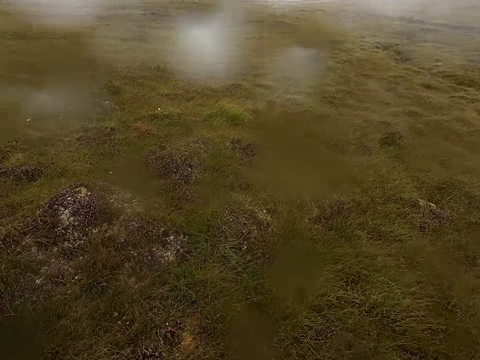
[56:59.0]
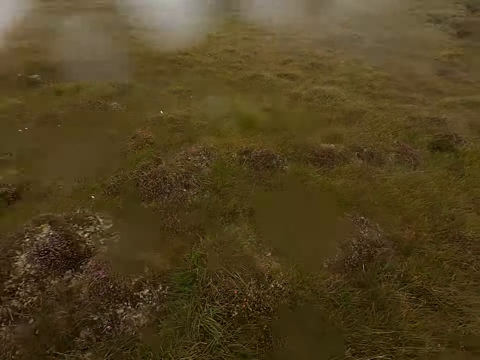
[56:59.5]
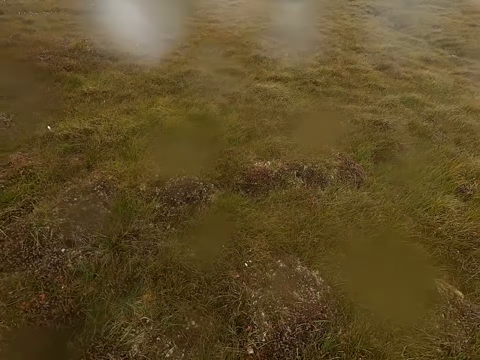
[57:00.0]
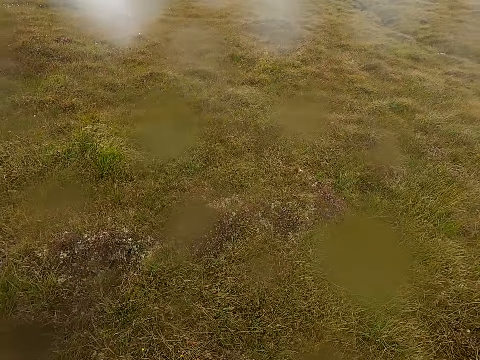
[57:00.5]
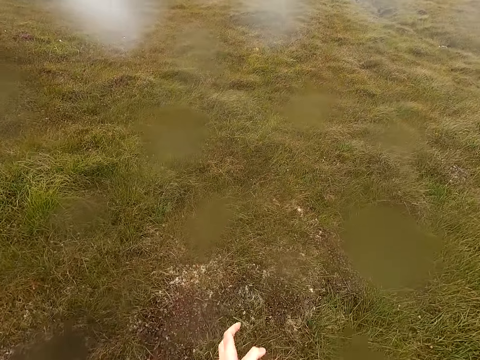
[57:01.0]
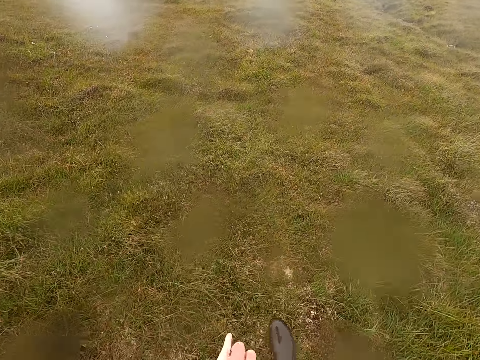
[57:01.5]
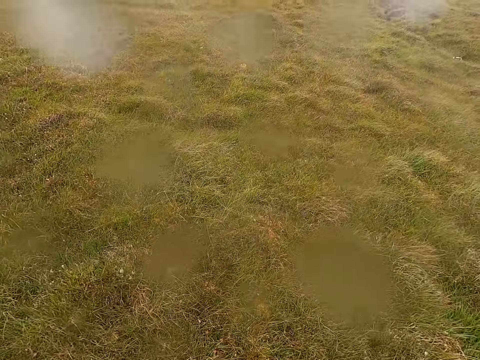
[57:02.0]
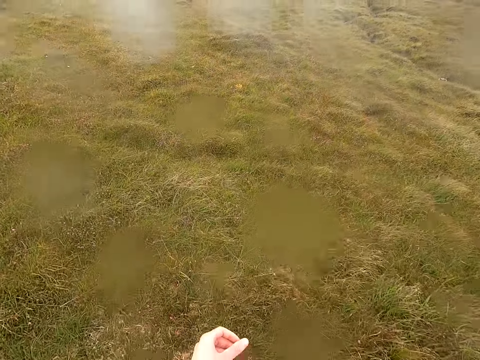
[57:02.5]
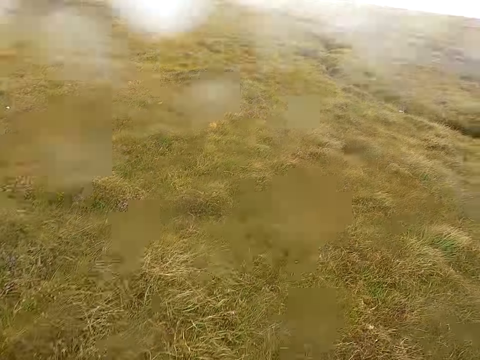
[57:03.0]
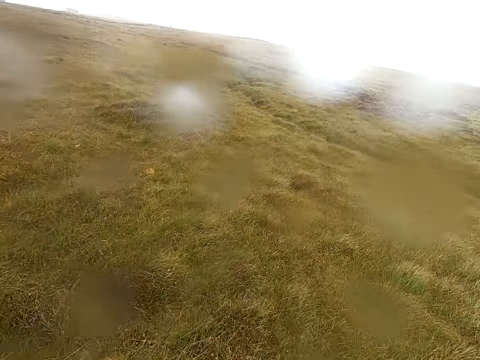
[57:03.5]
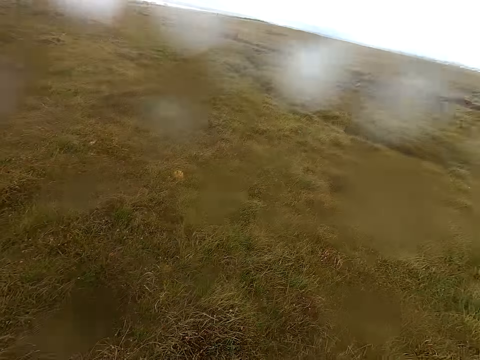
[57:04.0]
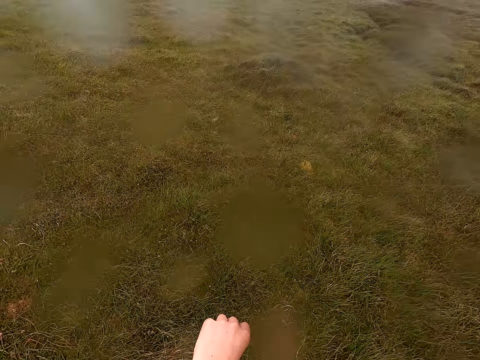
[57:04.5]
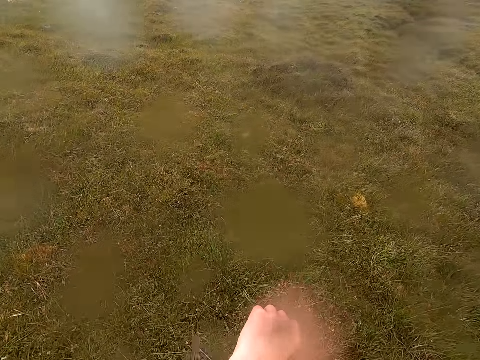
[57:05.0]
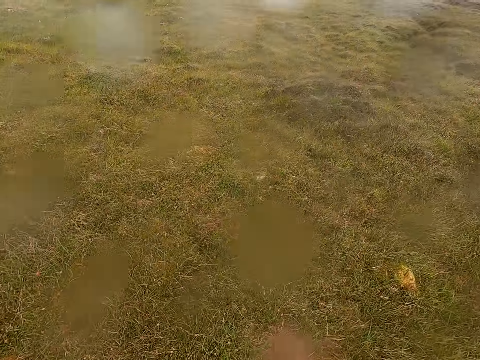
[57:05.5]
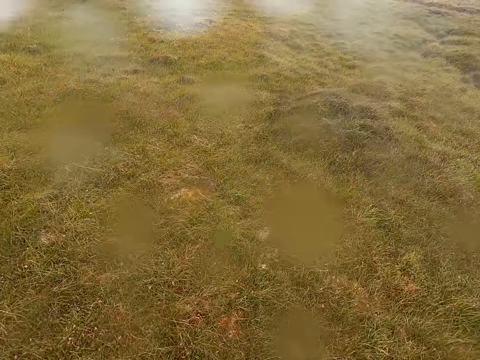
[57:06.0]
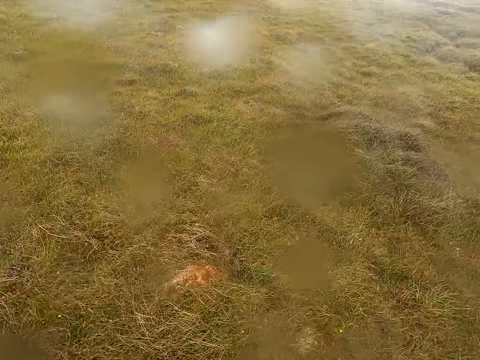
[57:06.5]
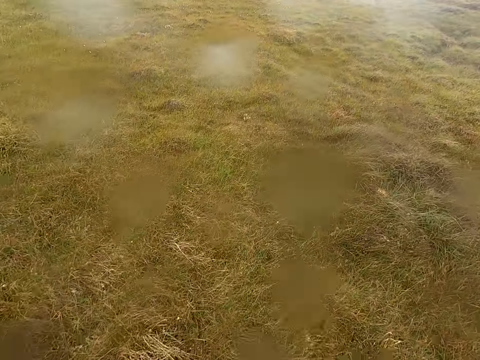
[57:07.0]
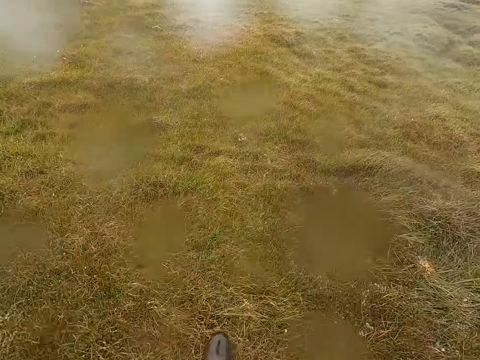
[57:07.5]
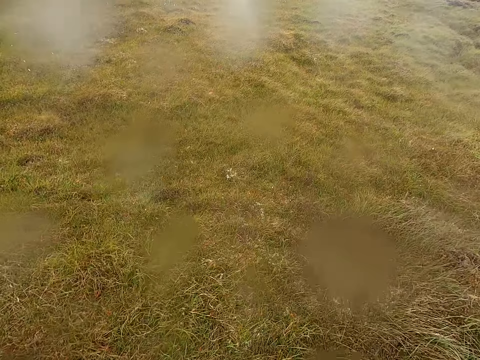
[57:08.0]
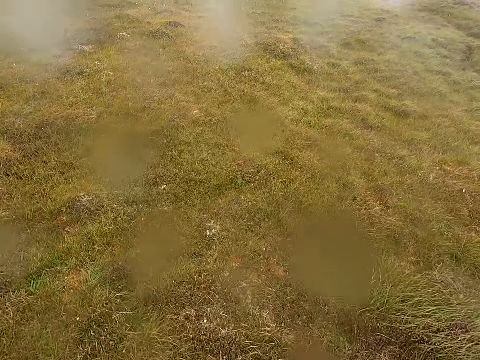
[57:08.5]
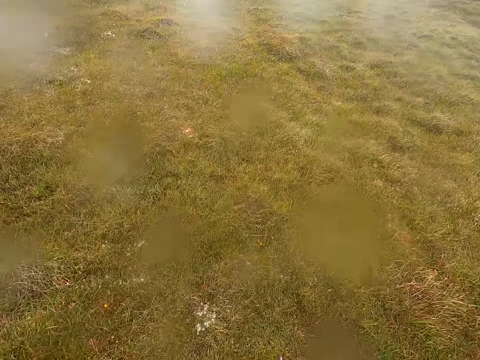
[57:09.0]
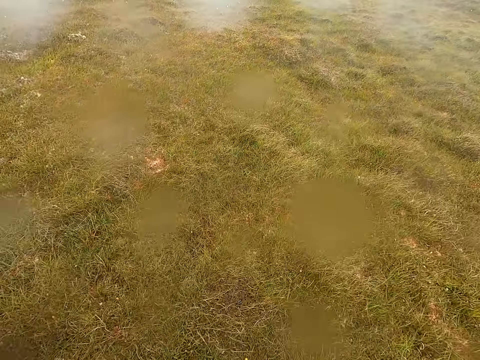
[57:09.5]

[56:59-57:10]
The camera wearer walks and looks around. They walk and look at the hand.

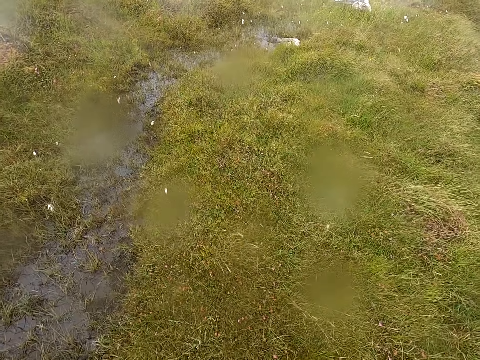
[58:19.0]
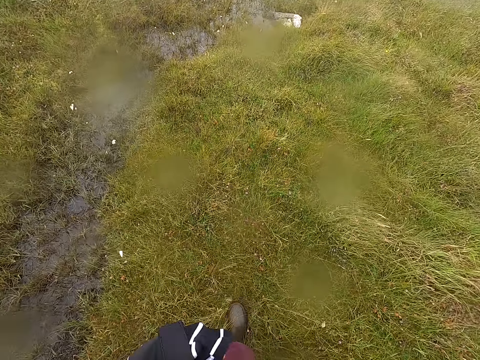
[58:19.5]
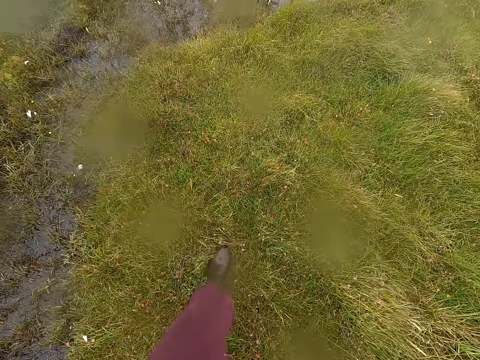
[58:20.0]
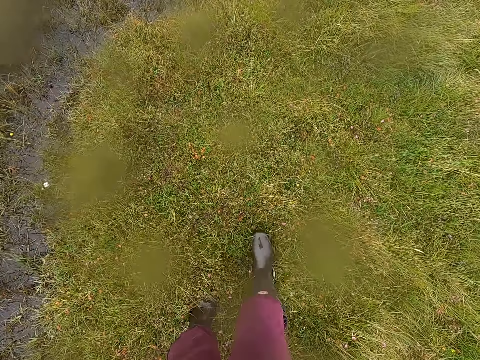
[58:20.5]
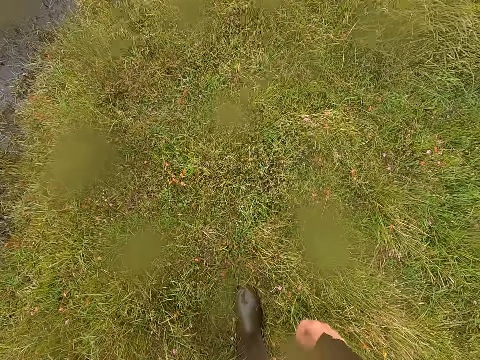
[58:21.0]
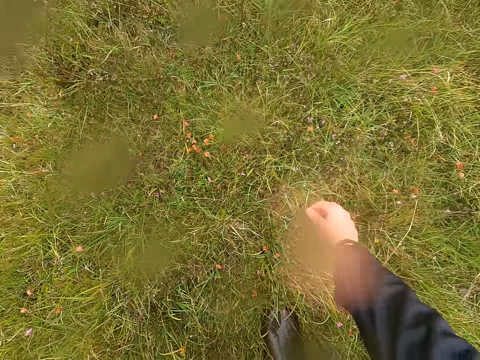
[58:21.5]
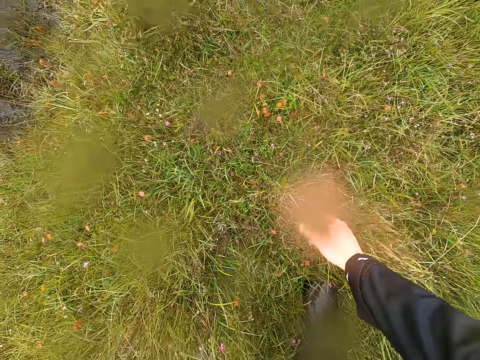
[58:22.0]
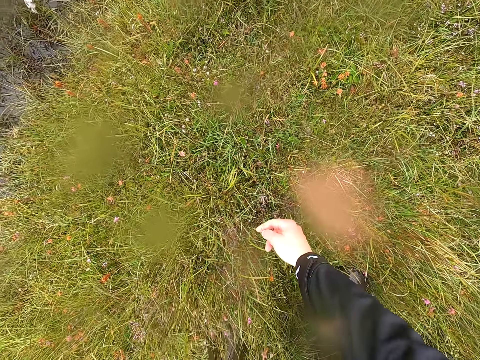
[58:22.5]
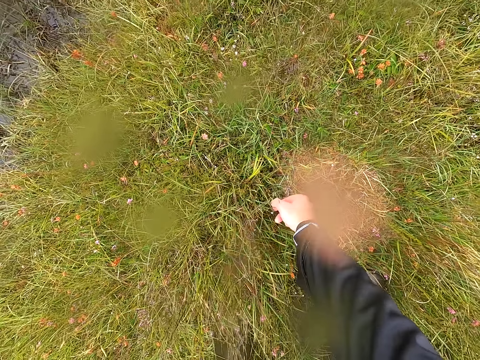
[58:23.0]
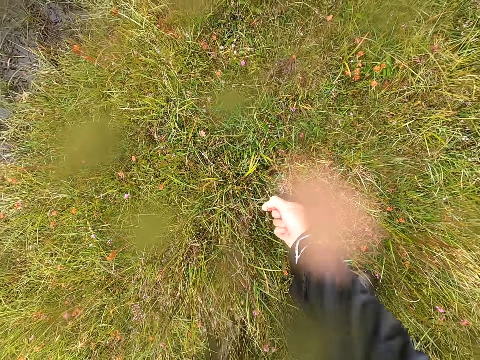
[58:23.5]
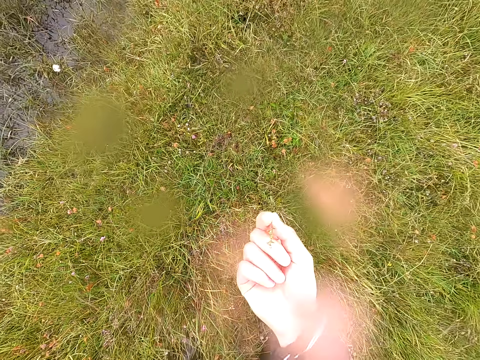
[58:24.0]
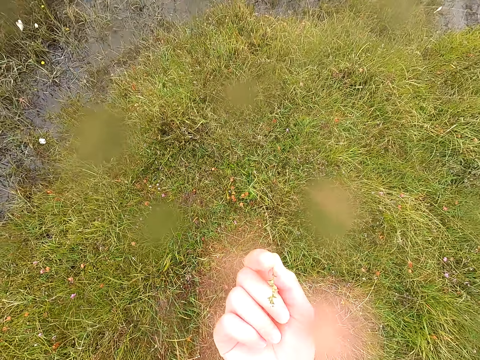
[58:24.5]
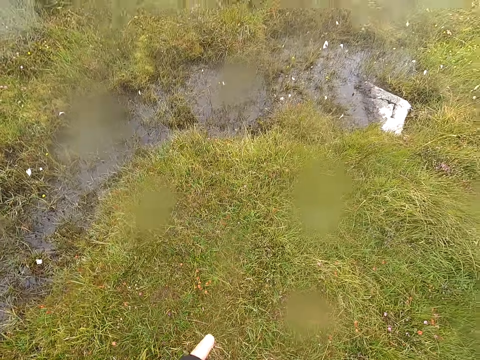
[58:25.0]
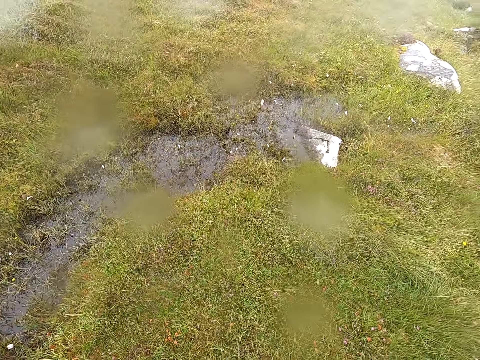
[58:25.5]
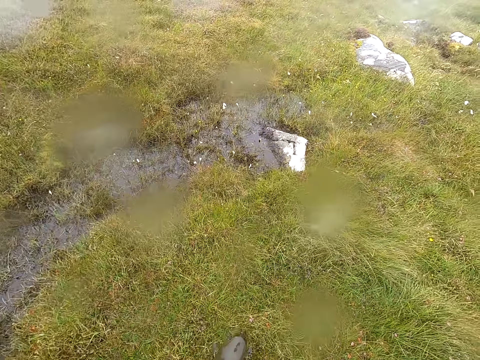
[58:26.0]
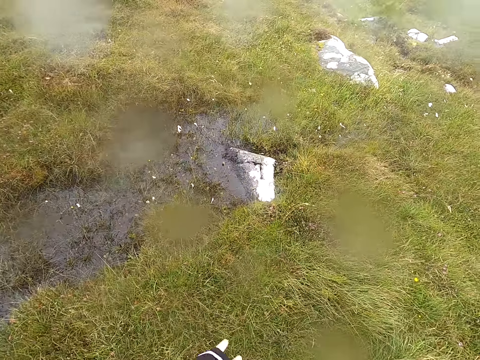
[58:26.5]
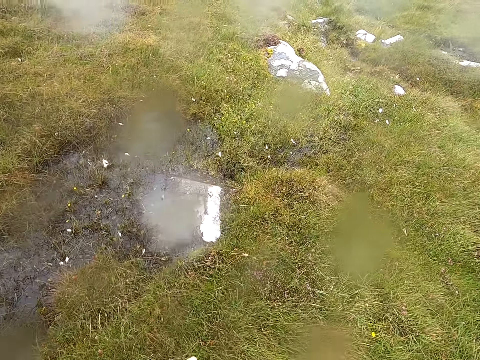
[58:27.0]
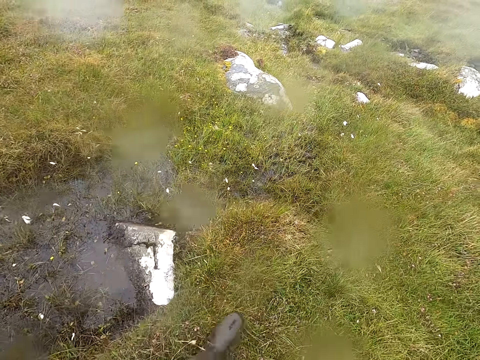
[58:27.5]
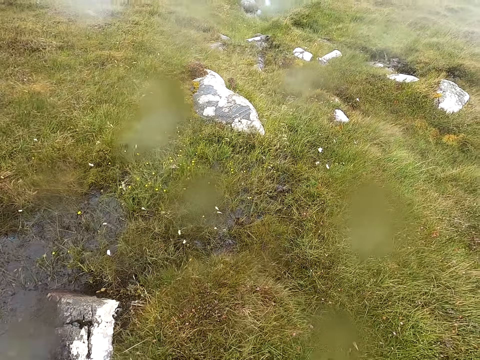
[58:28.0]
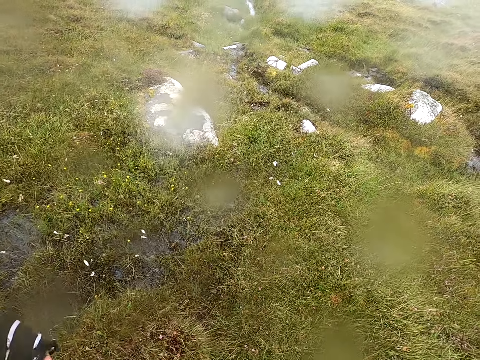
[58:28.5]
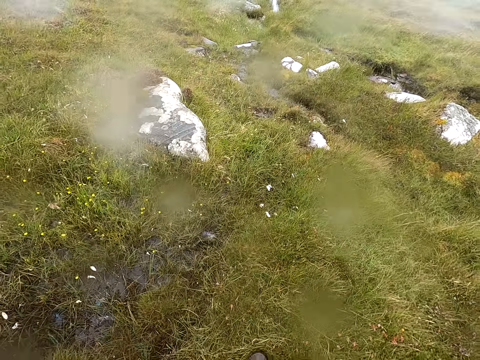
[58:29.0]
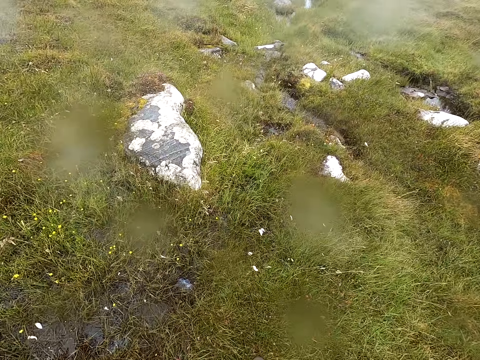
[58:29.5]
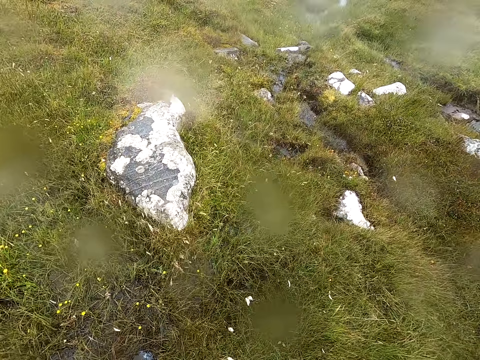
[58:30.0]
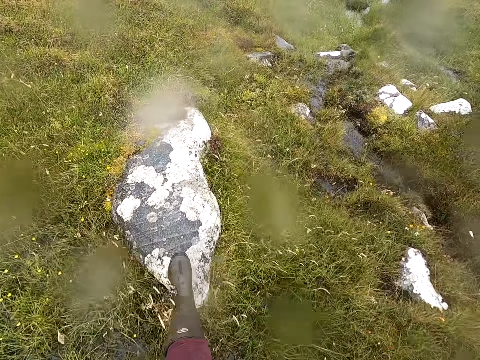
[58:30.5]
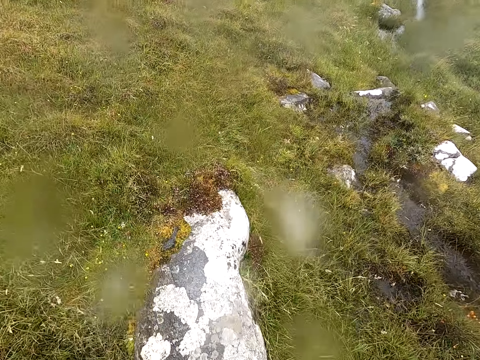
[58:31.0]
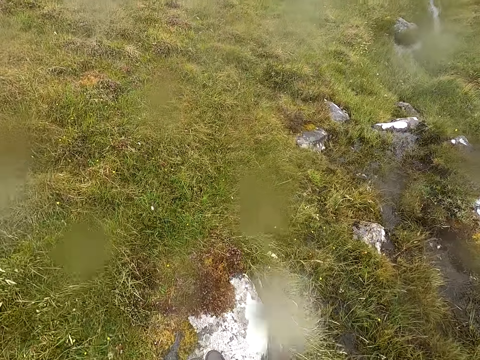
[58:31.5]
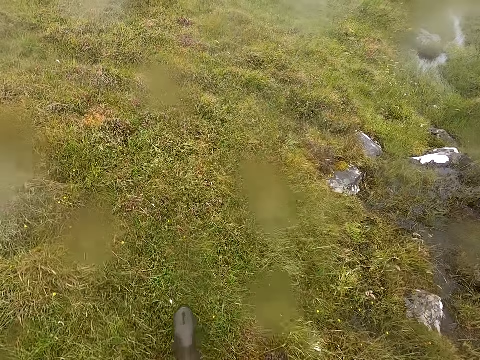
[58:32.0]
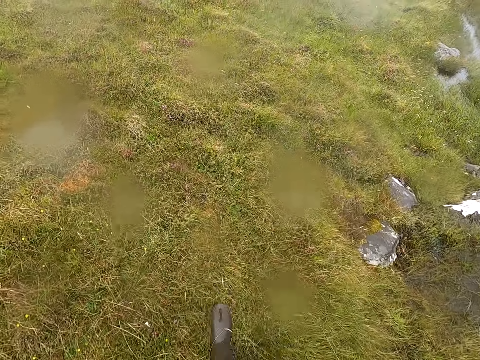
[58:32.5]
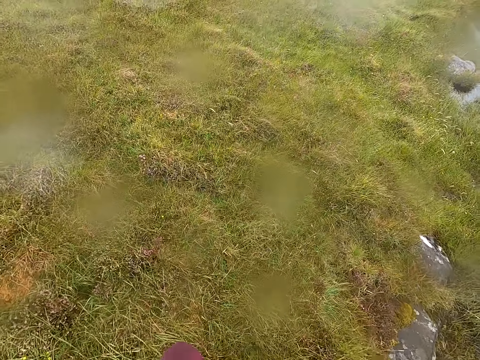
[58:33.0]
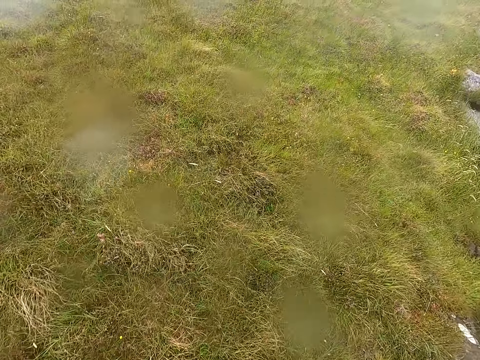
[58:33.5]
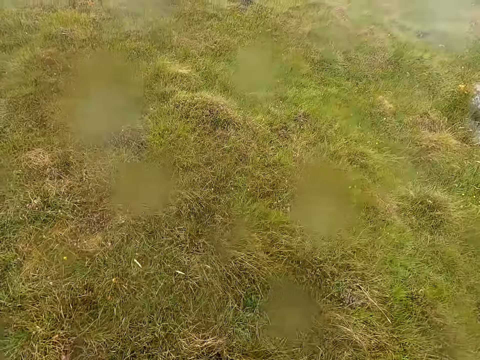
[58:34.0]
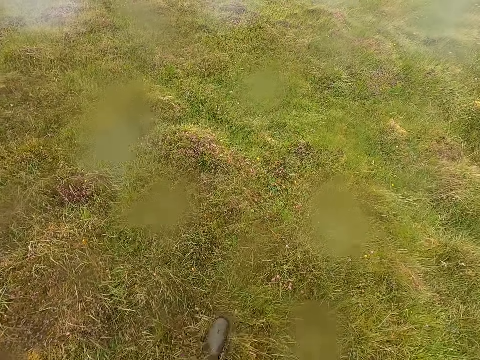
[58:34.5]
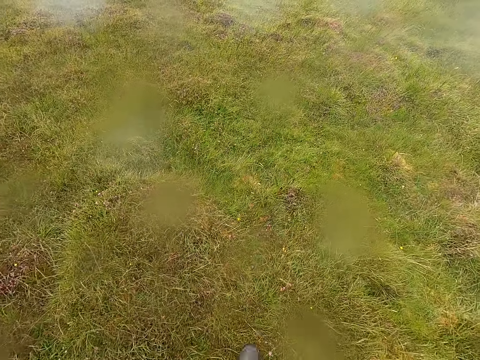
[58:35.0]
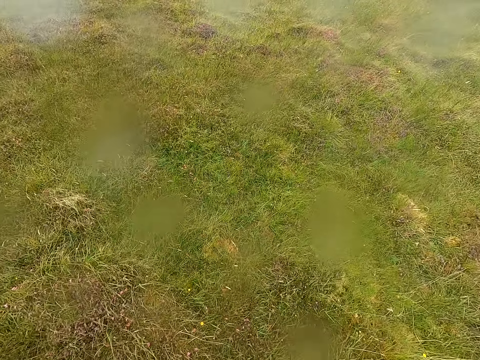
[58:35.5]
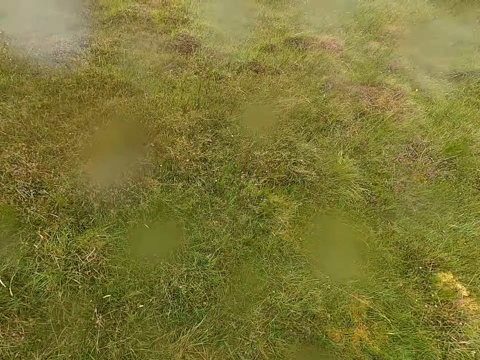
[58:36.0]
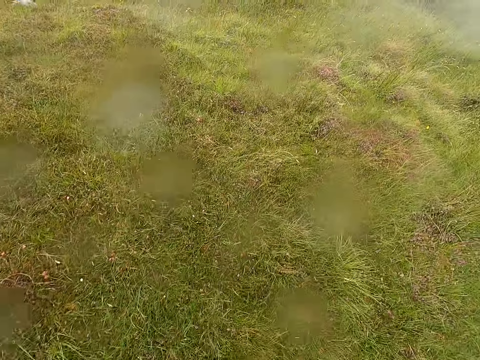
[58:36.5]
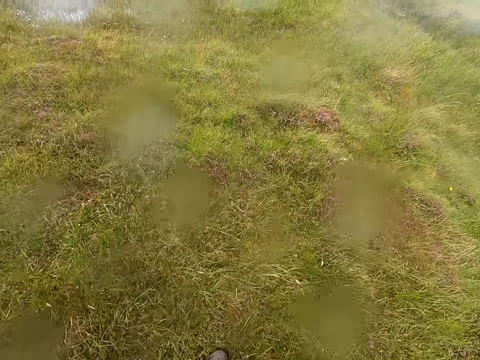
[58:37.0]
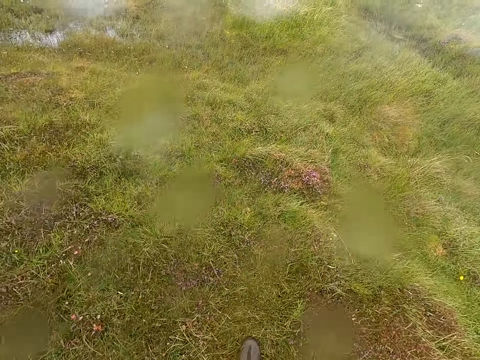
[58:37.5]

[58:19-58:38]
The camera wearer stops walking and looks at the plant. They pick something on the grass. They uproot the plant. They look at the plant. They walk and look around. They walk in the field.
